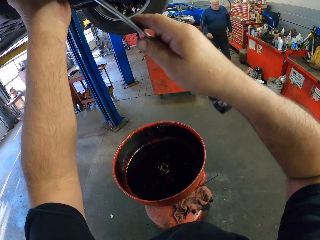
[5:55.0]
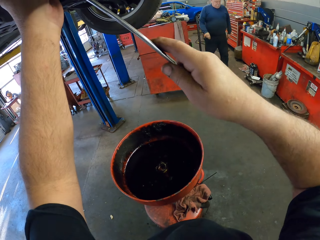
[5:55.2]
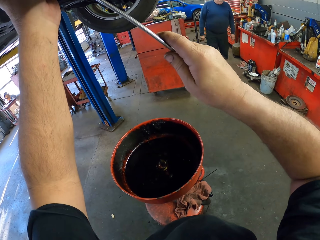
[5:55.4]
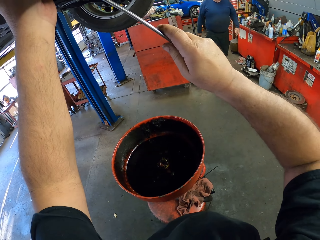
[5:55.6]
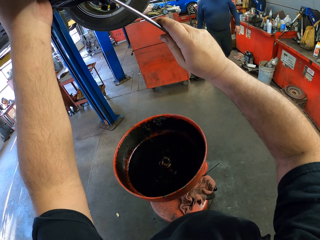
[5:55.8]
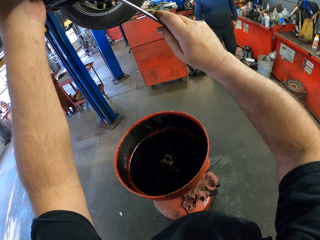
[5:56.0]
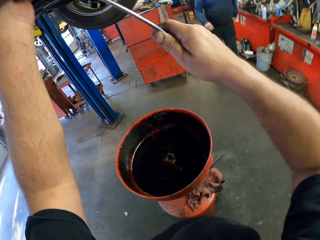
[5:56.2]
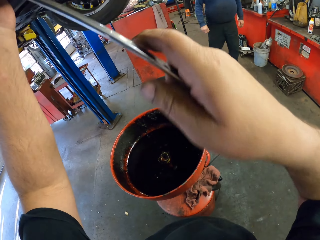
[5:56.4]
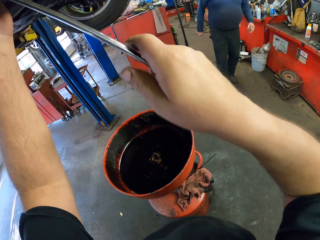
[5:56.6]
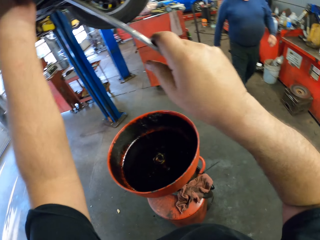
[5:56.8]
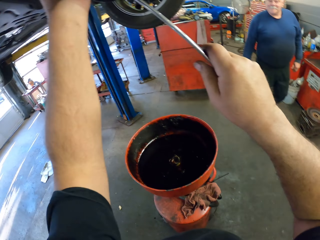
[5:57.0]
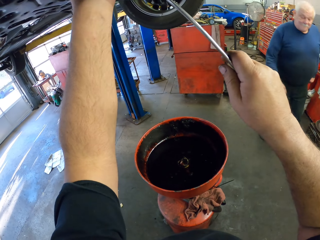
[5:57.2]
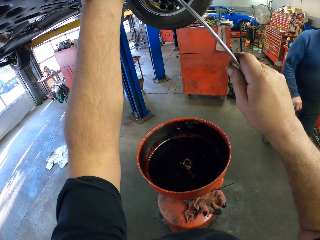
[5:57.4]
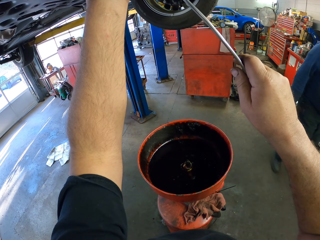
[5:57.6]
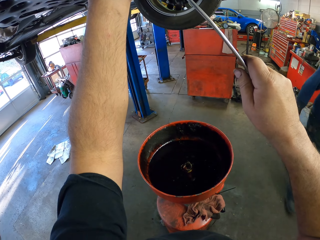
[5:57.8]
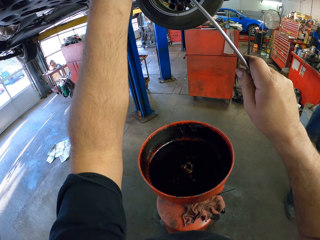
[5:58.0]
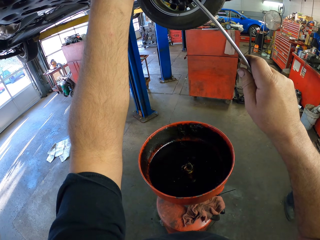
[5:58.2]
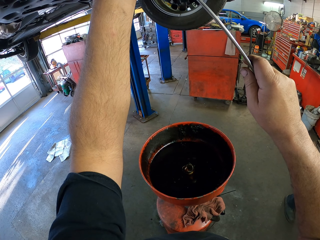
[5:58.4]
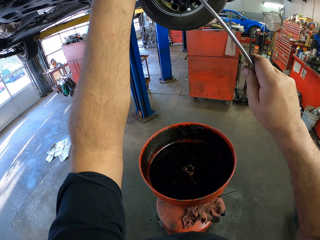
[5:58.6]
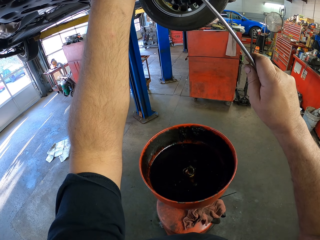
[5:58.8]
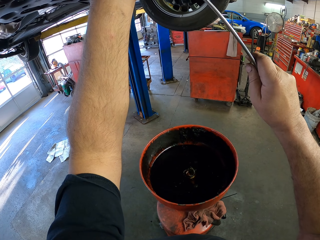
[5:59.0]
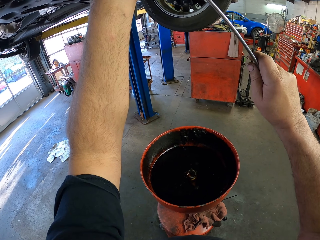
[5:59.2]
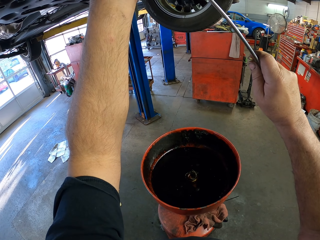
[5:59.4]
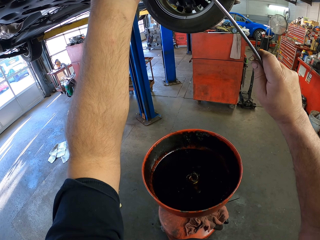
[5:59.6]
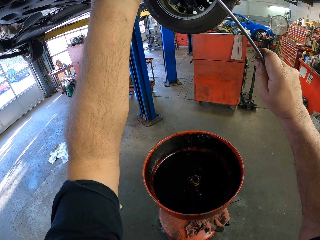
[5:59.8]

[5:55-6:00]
The camera wearer opens something with a wrench.

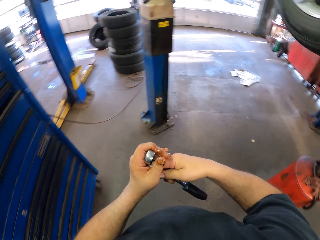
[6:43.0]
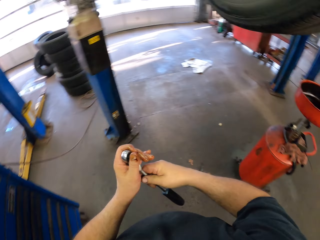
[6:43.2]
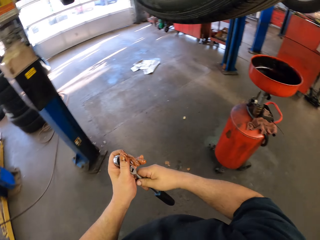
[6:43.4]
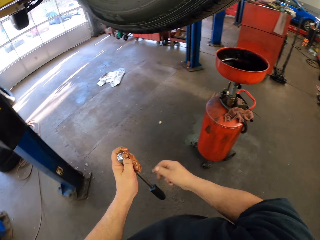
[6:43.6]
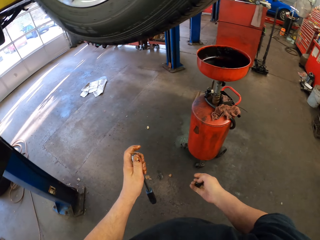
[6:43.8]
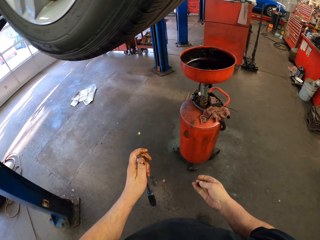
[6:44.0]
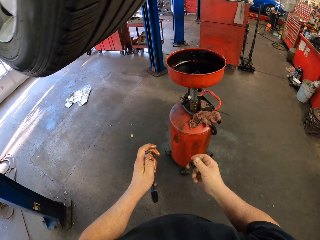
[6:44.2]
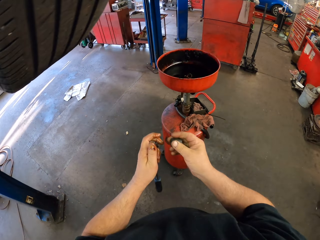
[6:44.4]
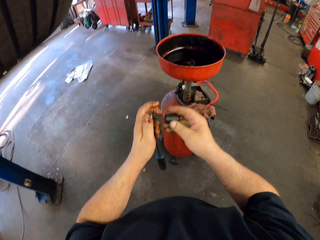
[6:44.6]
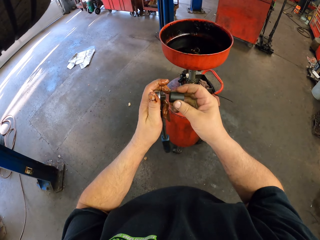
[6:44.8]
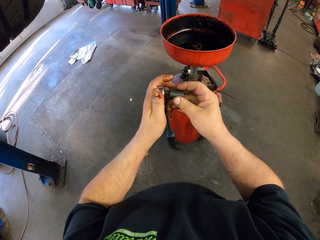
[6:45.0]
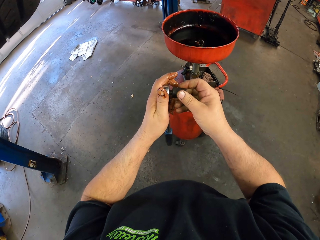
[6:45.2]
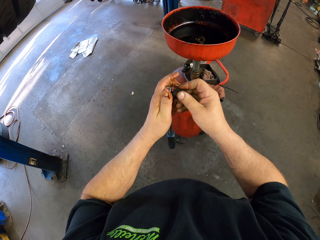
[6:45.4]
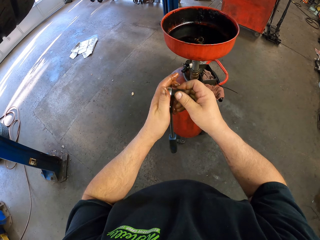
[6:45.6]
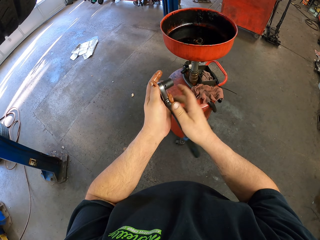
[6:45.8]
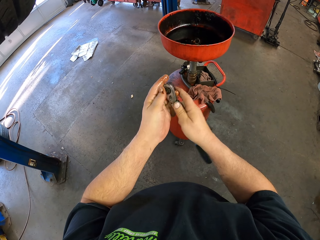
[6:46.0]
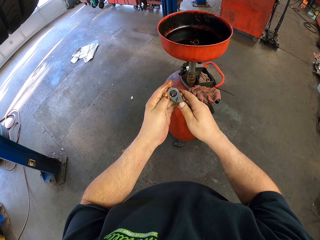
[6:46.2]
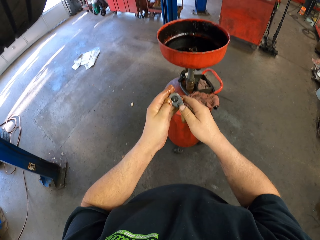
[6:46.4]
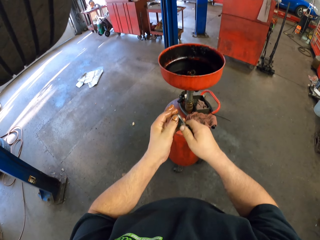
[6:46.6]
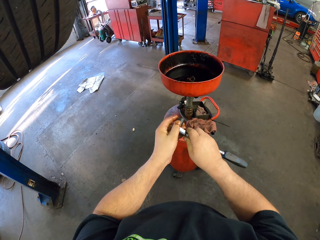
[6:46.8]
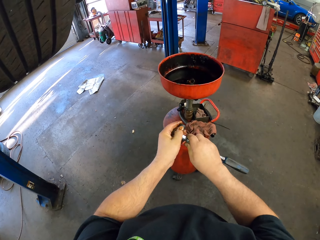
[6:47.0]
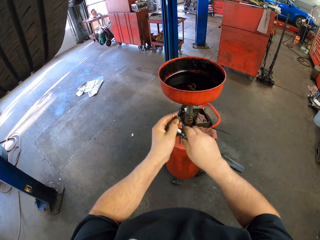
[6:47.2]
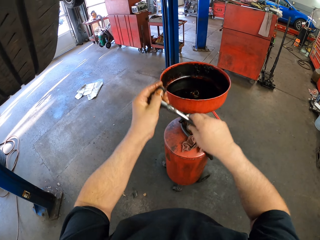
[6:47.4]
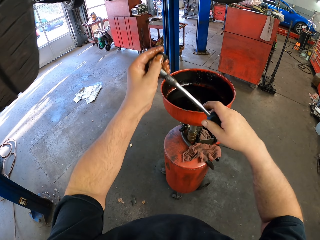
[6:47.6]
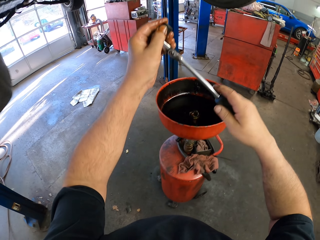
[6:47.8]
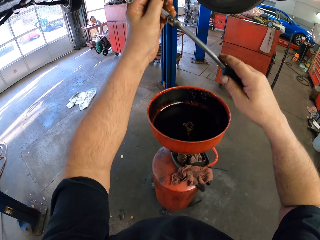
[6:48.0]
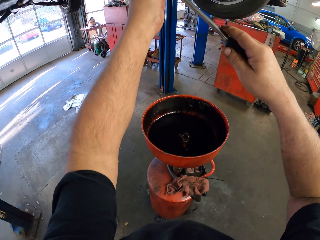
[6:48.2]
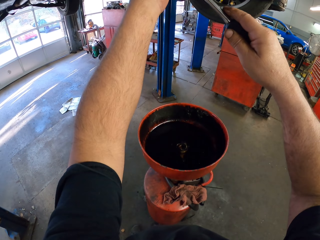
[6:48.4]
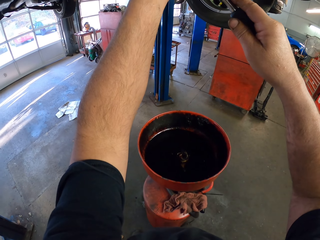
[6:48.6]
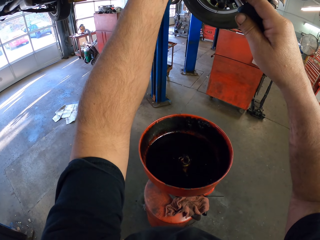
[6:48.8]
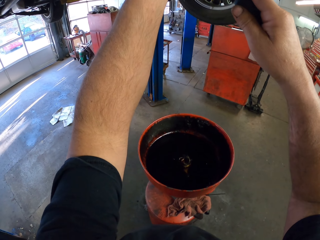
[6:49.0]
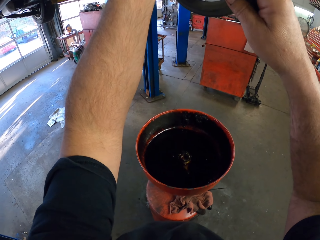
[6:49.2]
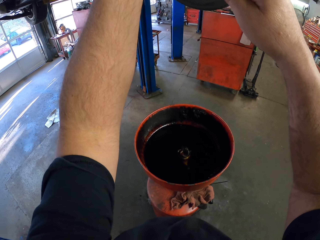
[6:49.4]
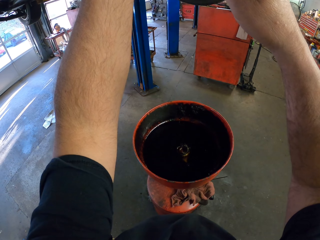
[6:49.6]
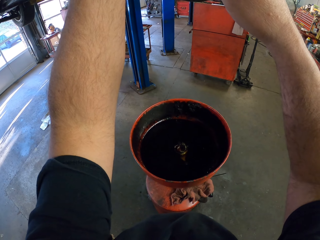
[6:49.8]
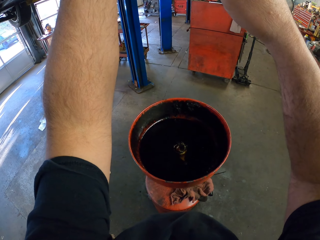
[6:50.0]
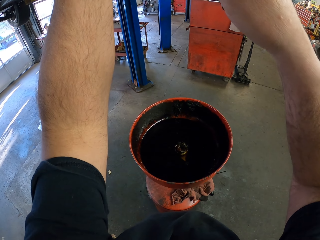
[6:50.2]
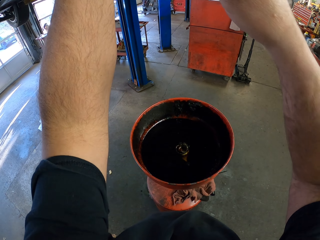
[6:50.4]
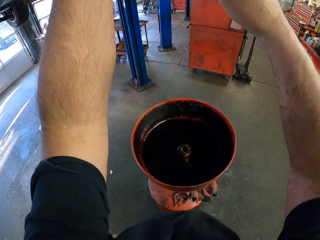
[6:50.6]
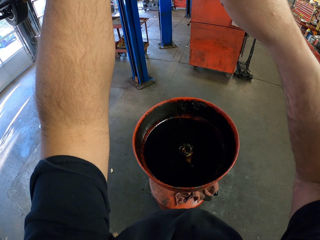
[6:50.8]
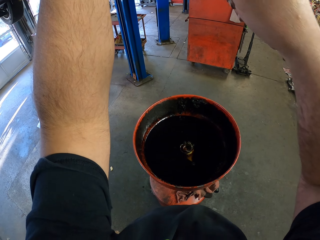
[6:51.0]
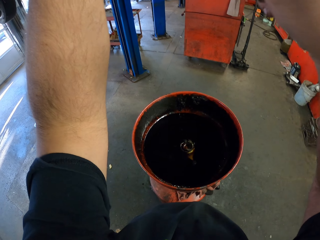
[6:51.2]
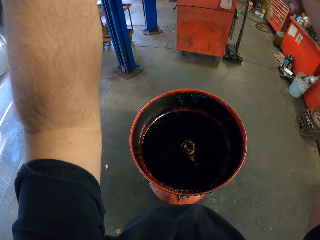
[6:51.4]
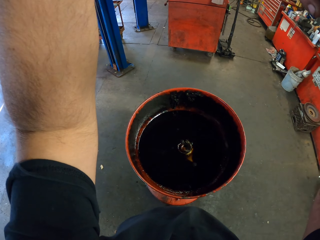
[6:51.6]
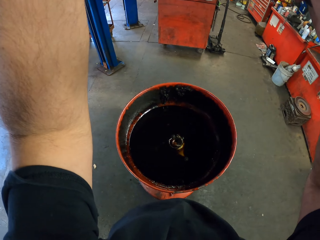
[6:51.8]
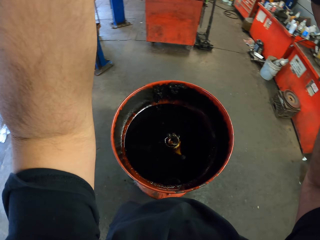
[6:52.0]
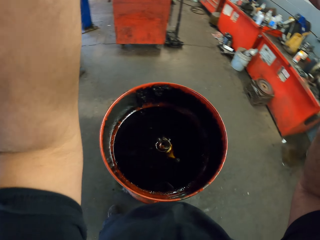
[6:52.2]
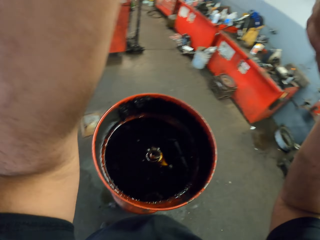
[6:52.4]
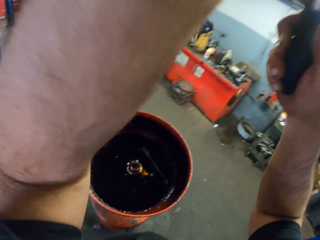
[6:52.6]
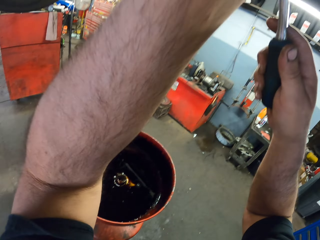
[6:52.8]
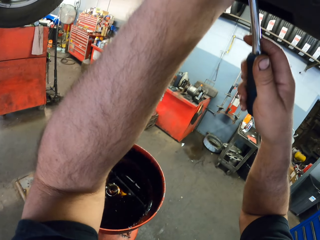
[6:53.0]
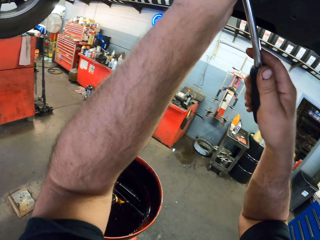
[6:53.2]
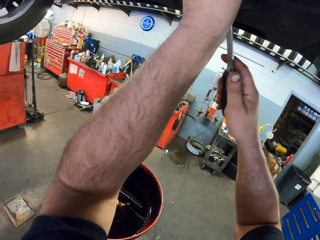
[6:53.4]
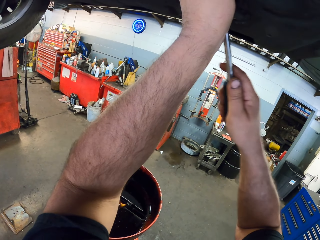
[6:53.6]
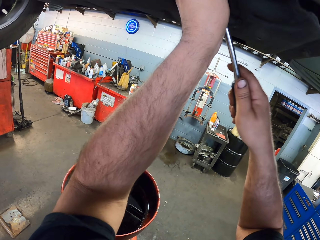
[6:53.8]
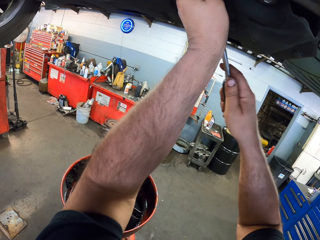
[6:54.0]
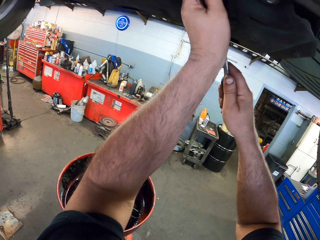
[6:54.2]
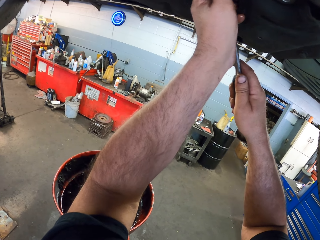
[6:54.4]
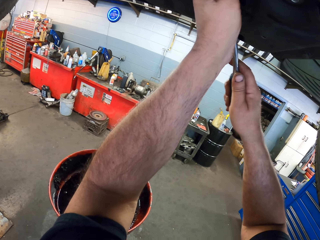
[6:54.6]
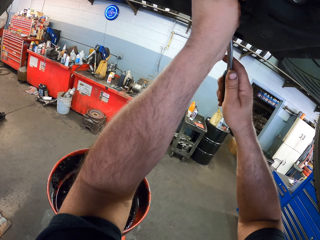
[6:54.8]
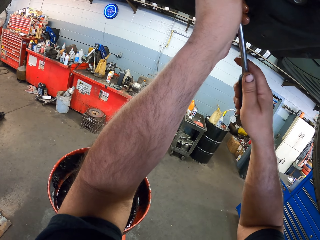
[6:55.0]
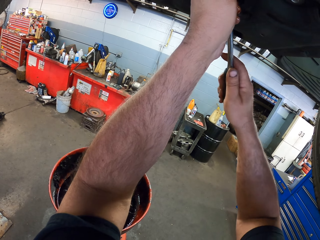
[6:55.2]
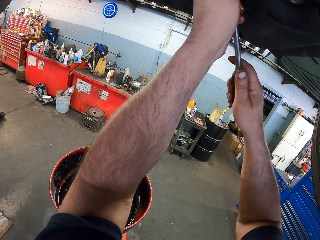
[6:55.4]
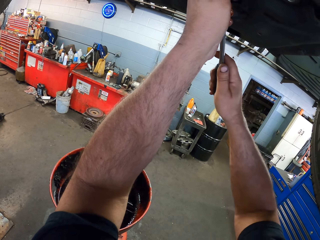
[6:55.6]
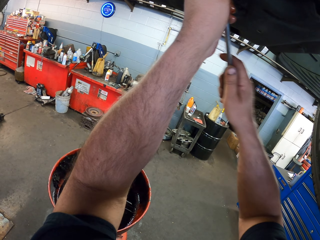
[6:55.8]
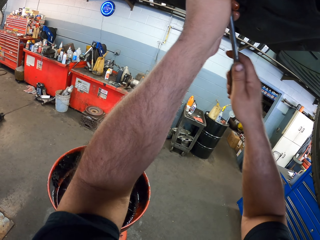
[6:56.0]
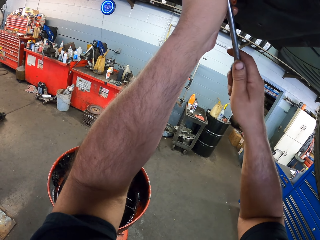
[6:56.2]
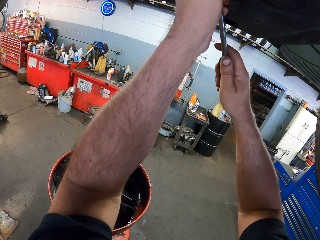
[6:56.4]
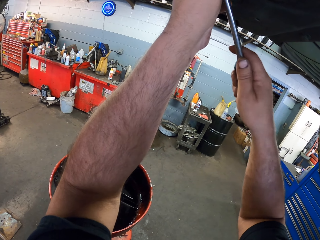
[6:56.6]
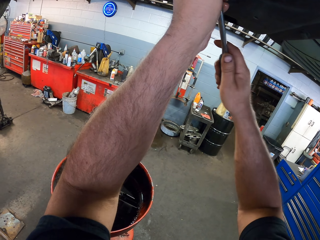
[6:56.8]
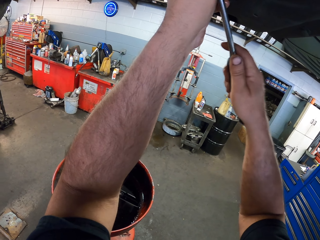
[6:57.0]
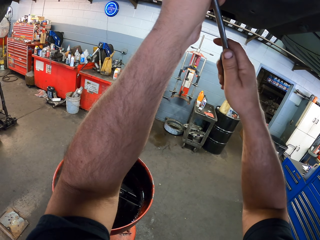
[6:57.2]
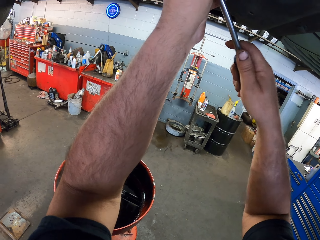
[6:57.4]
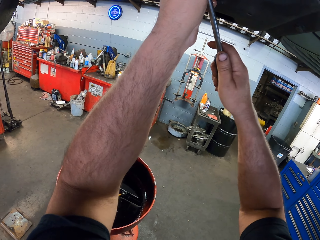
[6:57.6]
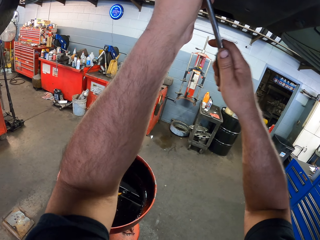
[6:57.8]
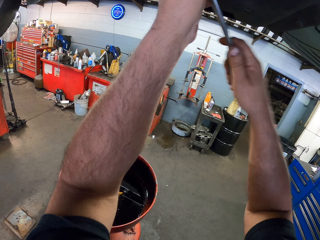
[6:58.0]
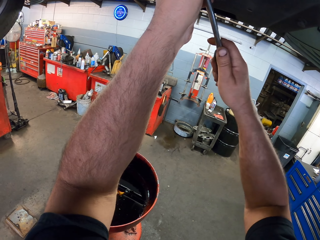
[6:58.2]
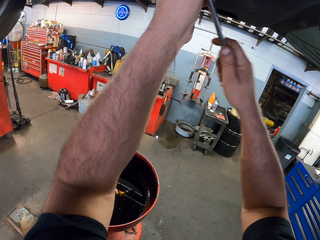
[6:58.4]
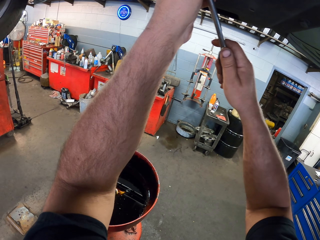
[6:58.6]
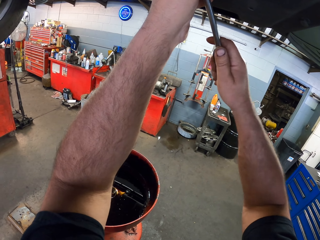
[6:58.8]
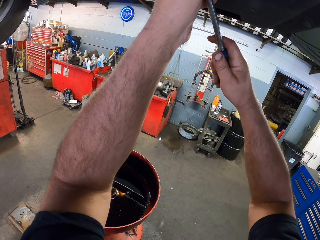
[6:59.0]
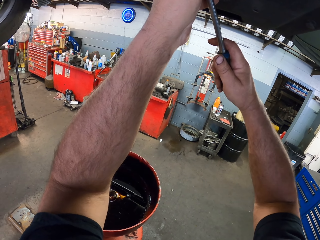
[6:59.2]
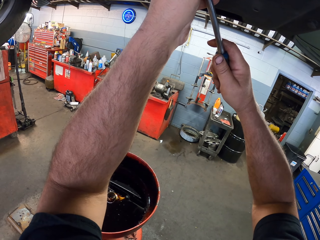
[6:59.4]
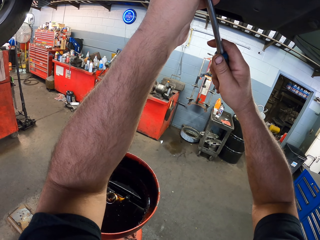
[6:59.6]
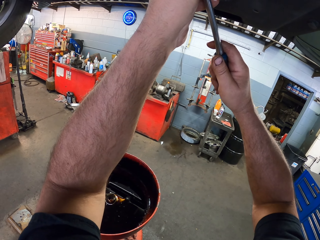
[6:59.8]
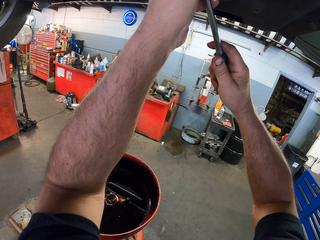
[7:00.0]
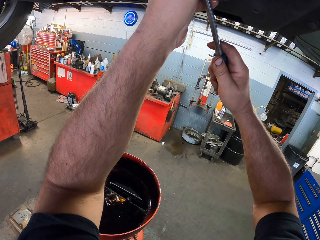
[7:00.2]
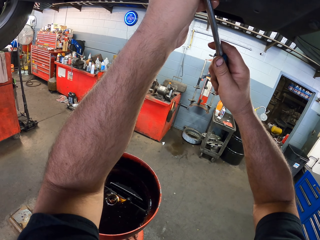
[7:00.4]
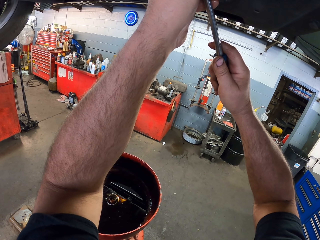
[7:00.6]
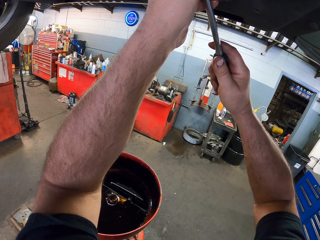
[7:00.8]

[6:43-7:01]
The camera wearer adjusts a wrench. They put a socket on the ratchet spanner. They fix something in a vehicle. They tighten with the ratchet spanner socket under the vehicle.
